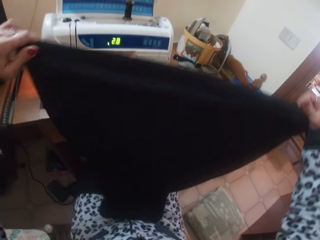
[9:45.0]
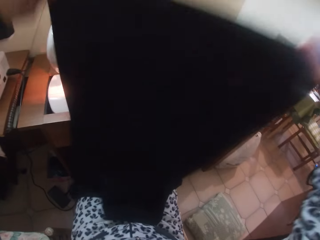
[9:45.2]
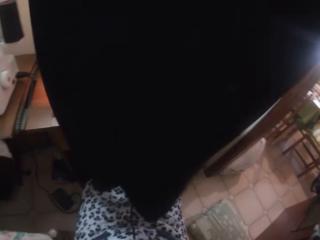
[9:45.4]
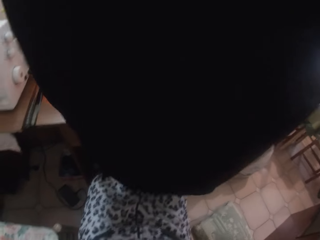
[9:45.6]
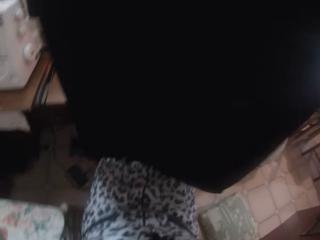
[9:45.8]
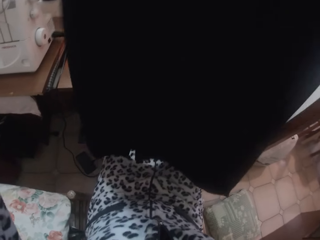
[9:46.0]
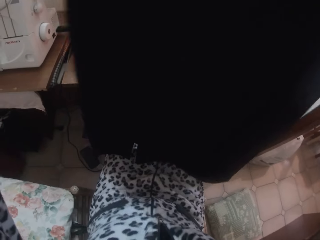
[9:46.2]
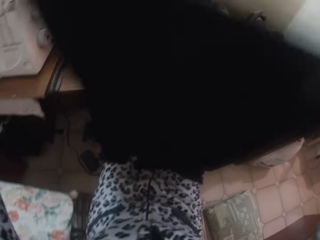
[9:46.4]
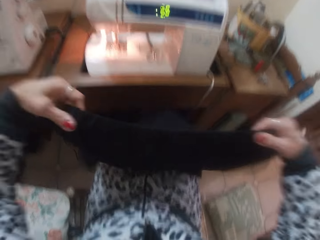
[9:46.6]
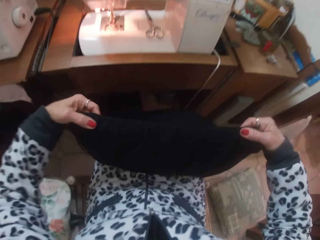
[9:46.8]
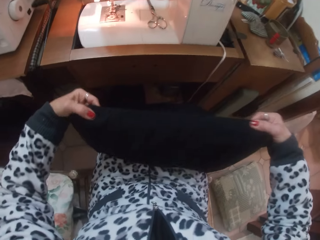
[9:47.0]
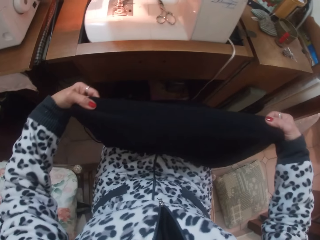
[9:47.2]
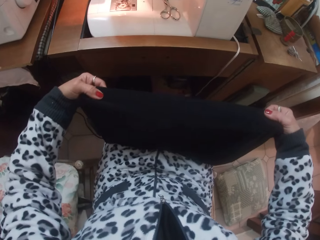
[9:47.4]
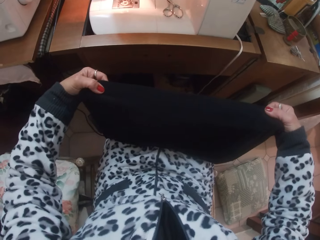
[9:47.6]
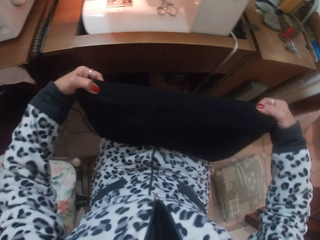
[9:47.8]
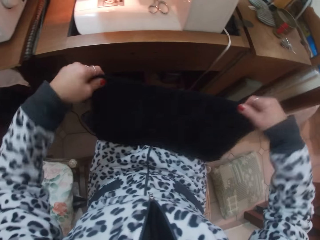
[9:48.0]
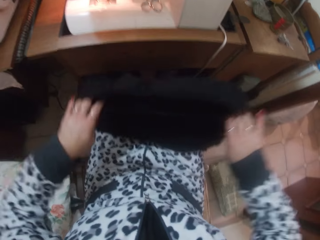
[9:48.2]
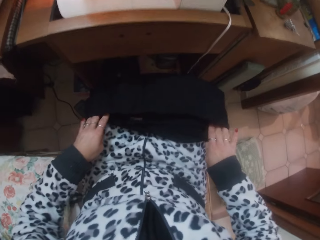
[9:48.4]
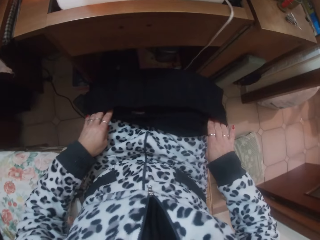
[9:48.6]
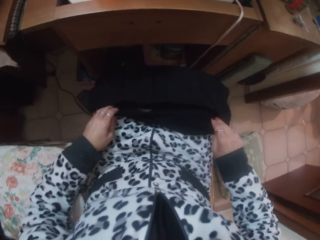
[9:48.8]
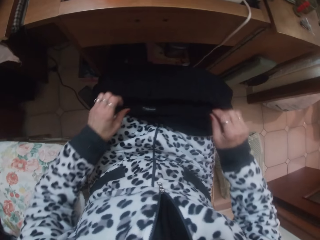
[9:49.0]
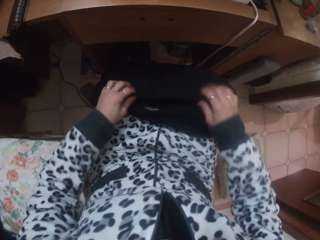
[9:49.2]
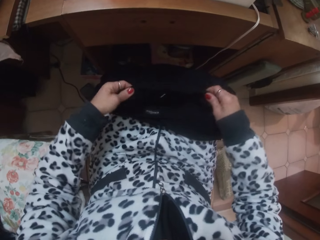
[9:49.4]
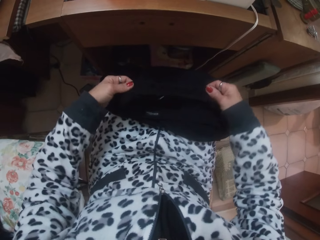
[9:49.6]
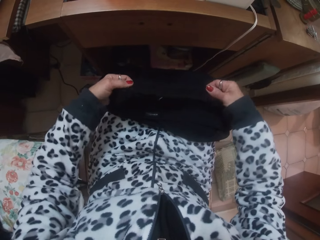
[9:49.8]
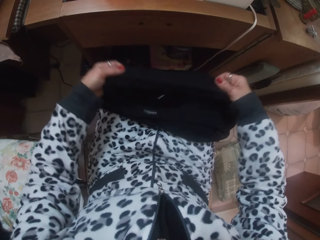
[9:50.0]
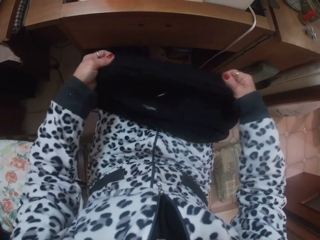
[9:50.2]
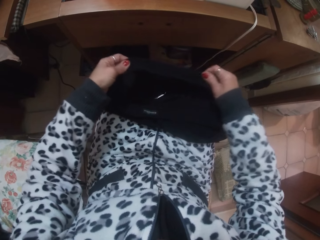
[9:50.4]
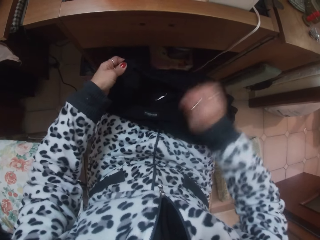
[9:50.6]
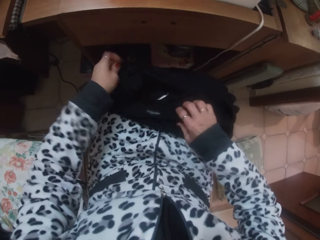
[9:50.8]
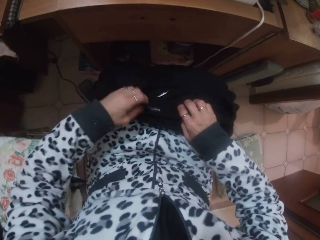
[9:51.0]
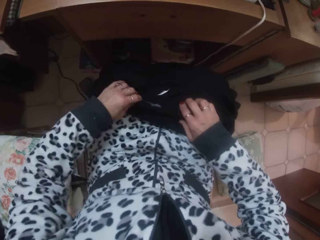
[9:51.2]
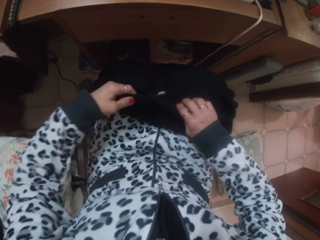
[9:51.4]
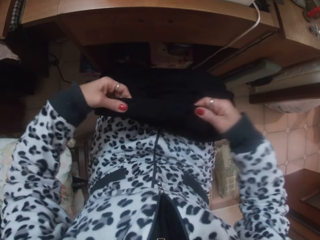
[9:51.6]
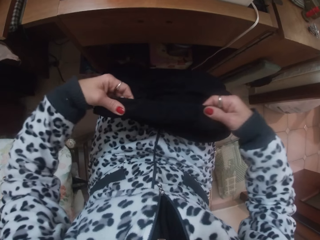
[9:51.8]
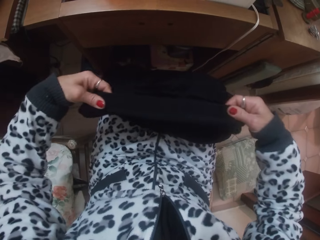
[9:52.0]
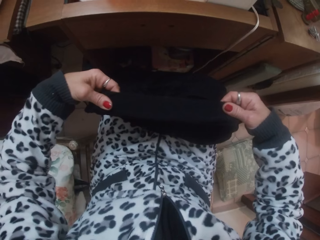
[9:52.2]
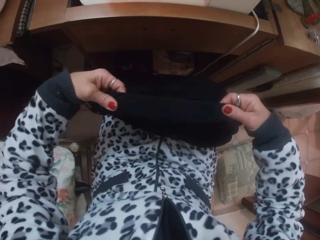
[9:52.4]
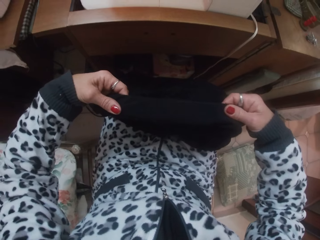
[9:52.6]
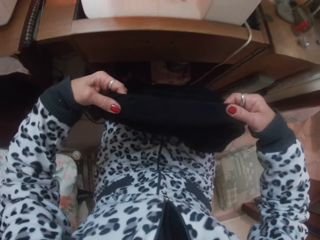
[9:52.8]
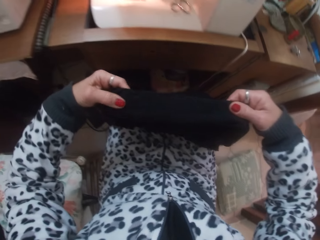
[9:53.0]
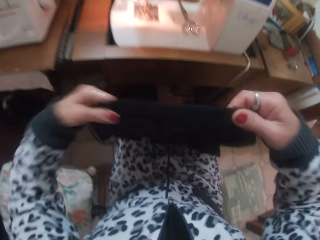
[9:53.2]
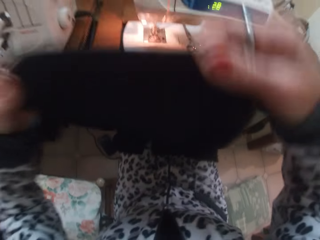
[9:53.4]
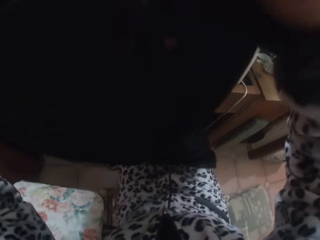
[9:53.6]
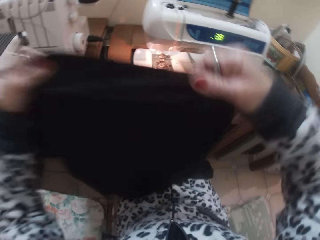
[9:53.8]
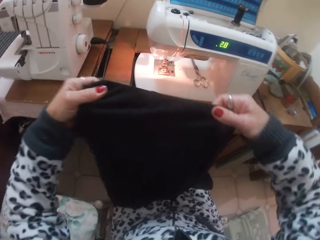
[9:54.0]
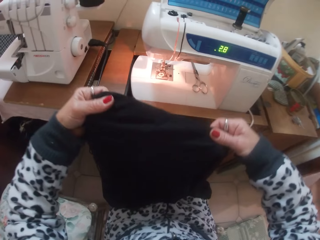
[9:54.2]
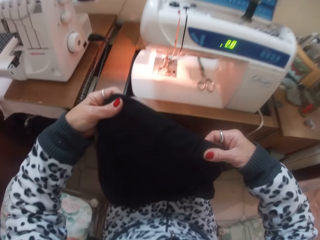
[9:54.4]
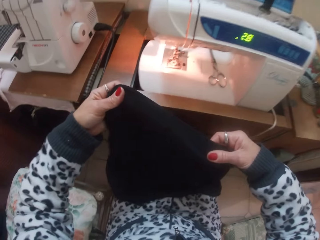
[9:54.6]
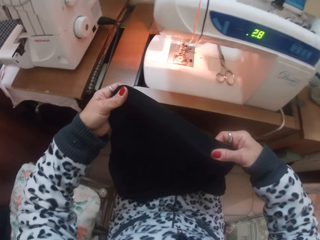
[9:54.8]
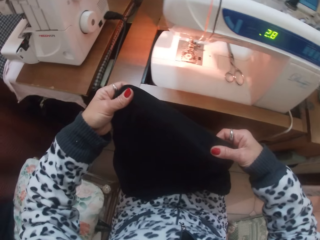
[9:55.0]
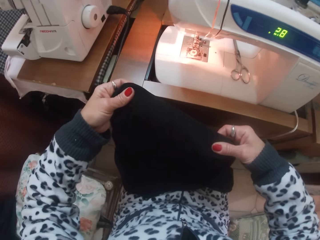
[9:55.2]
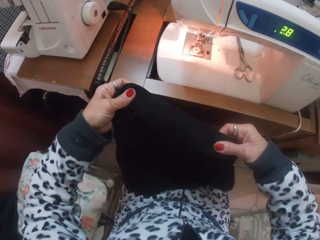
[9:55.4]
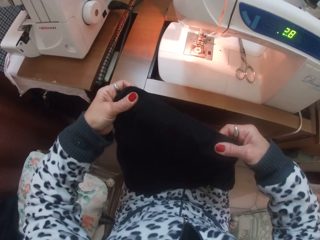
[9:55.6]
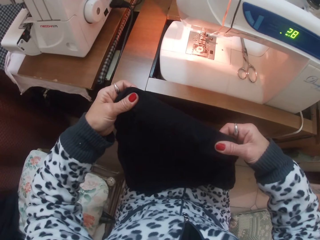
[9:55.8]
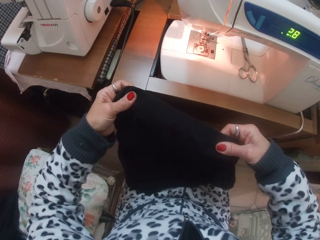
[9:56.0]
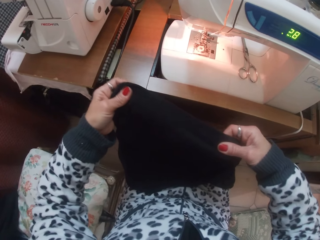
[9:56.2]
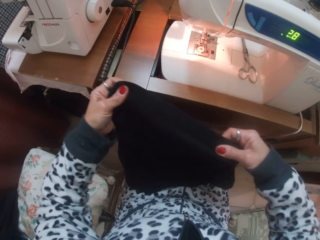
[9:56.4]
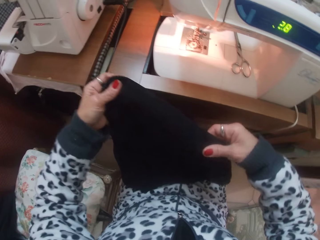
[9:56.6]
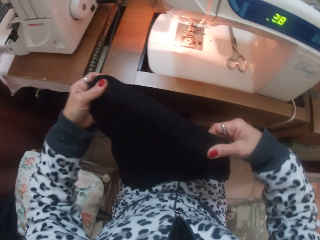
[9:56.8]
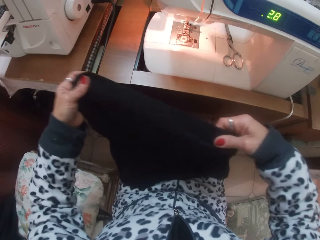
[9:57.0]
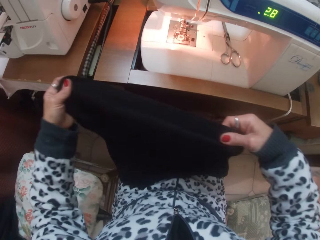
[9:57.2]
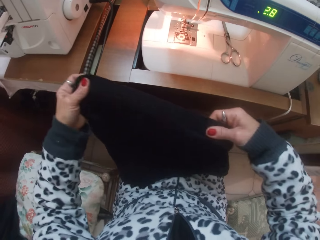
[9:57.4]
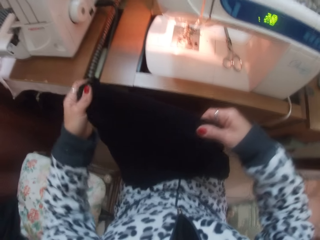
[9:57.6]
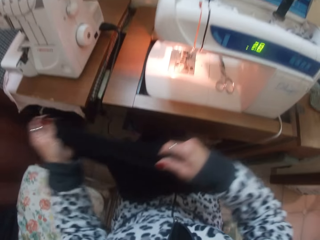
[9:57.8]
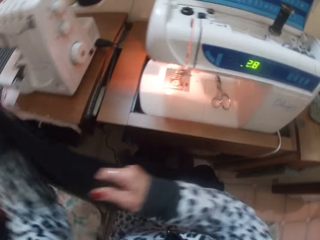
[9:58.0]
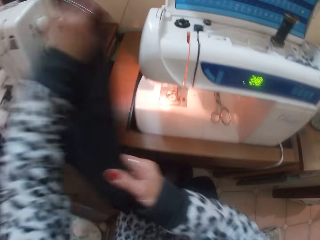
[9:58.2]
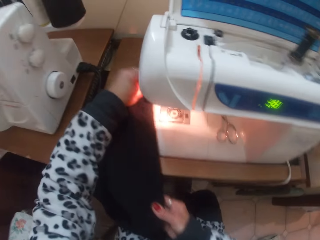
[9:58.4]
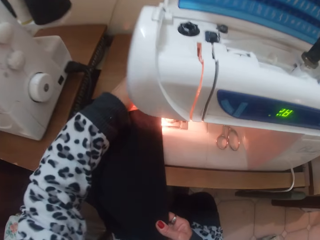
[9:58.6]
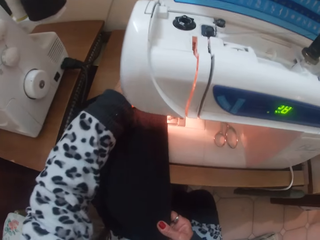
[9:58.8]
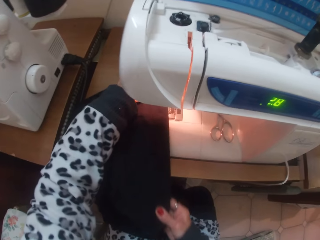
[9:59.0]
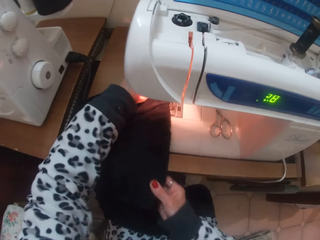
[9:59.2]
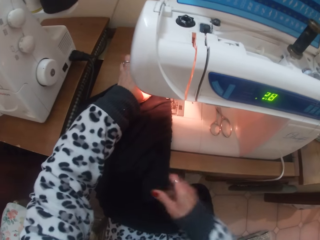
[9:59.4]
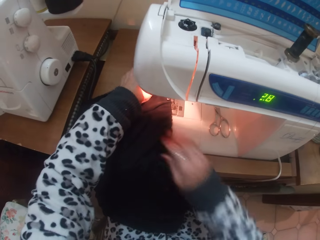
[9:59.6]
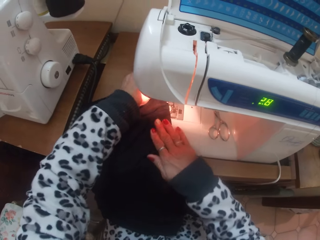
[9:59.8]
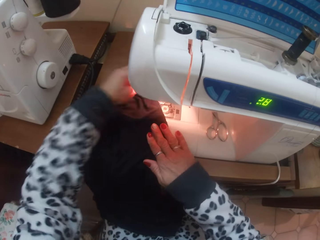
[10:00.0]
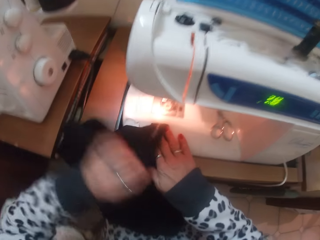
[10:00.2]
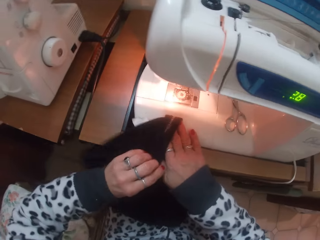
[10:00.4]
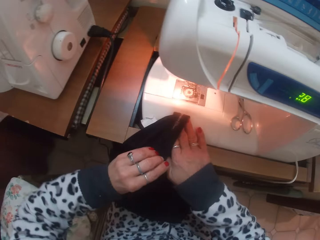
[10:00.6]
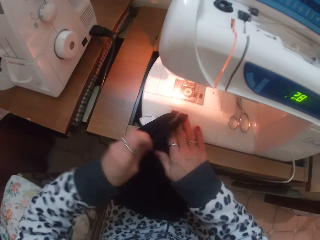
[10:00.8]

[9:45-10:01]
The camera wearer lifts the cloth up. She places the skirt in her hands on her lap. She checks the cloth. She moves the skirt in her hands close to the presser foot.

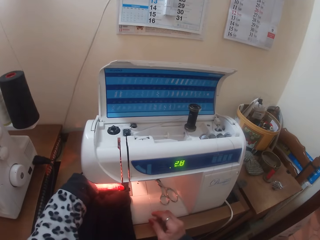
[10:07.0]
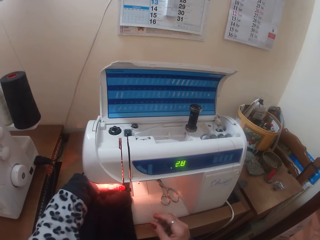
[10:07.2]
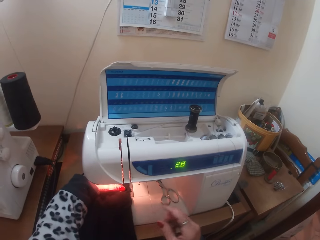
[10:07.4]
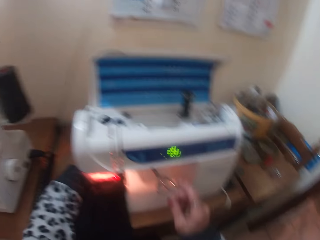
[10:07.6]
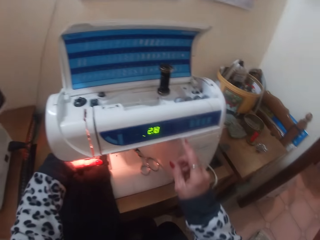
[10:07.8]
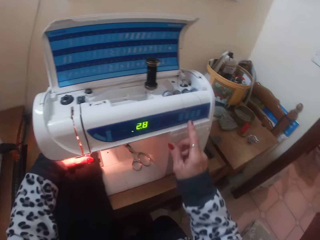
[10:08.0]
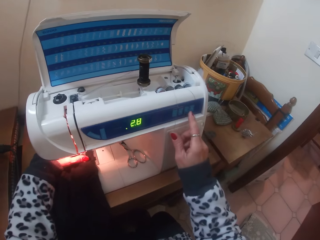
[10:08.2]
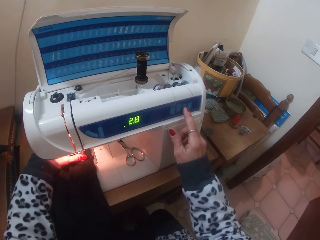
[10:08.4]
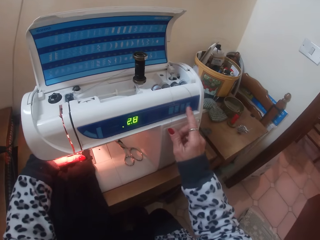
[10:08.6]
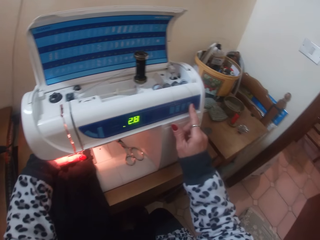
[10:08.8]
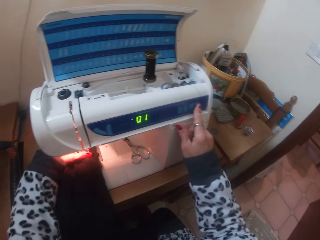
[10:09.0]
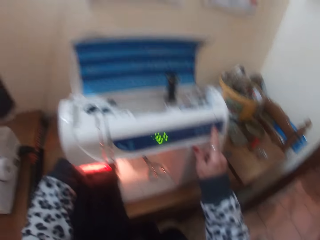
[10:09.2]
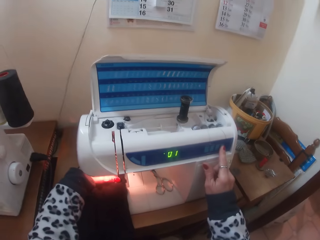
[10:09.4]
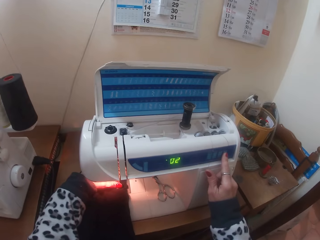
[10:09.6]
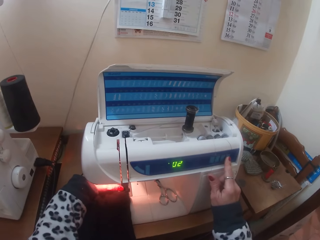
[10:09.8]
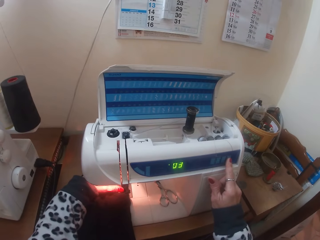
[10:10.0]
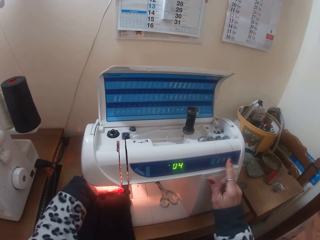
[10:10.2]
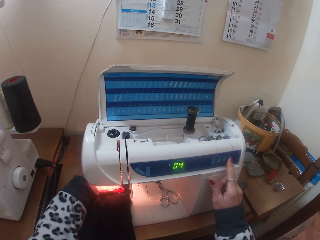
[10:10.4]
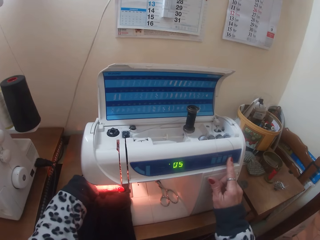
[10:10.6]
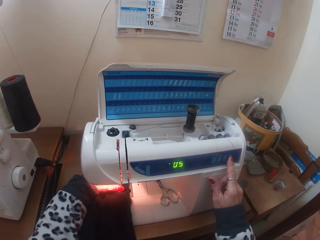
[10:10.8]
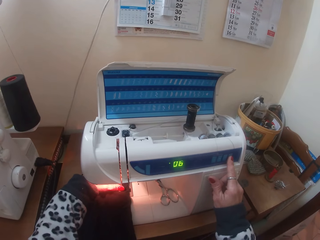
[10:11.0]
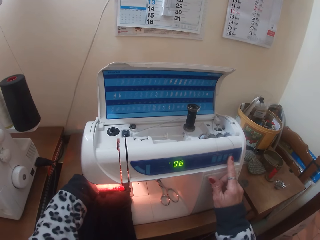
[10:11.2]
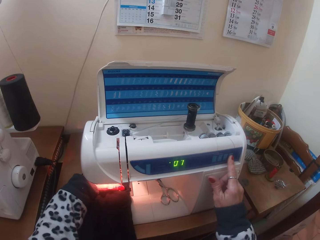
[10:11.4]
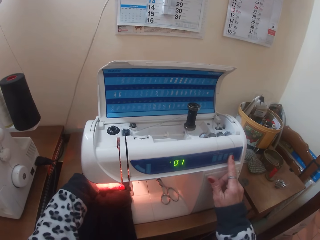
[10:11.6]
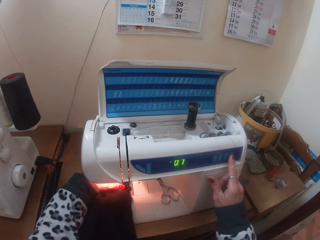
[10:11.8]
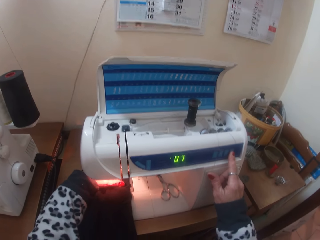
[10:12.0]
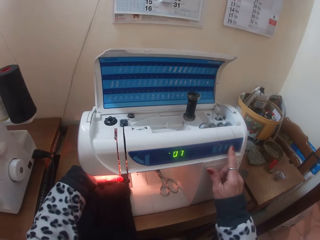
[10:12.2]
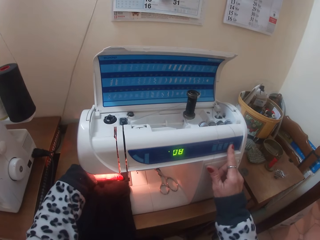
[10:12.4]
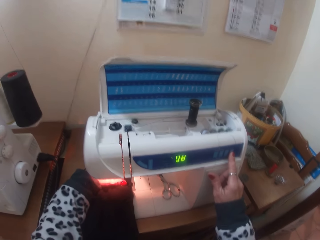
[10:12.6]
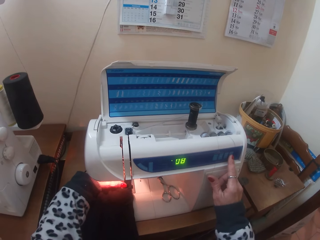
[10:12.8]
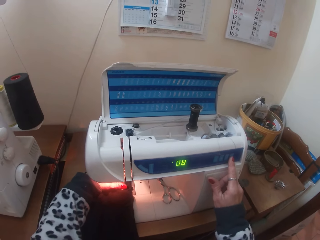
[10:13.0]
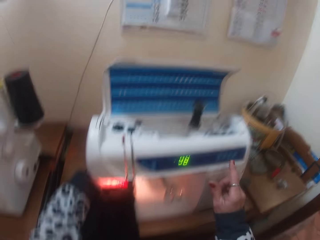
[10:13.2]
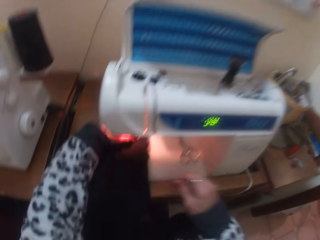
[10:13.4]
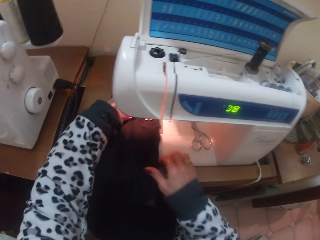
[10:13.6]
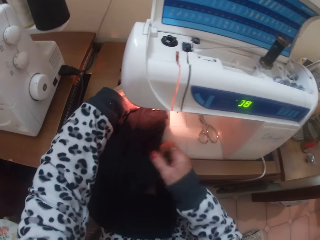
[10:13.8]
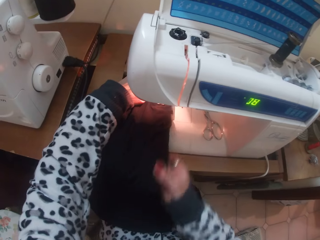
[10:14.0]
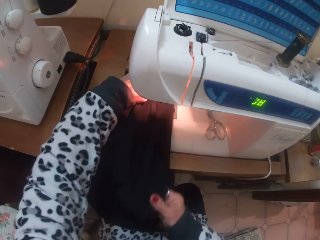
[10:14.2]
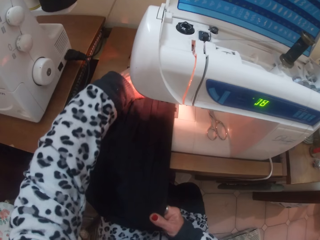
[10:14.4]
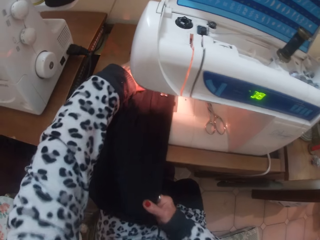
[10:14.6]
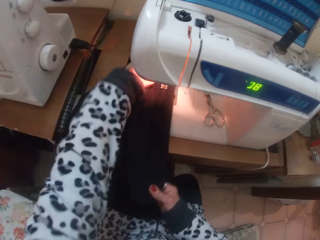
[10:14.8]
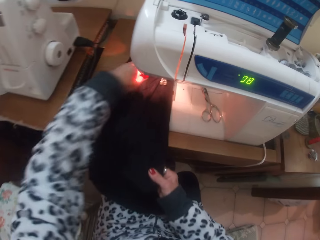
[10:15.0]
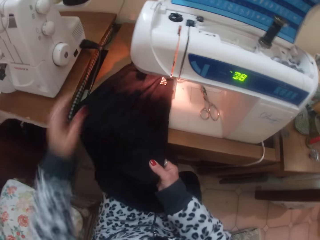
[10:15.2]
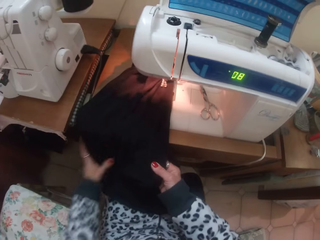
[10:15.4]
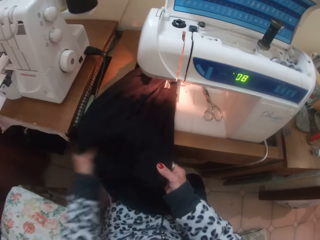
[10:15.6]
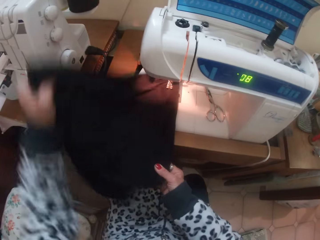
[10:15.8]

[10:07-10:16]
The camera wearer regulates the electric sewing machine with her right finger. She presses the sewing machine on. She holds the skirt with her hands.
